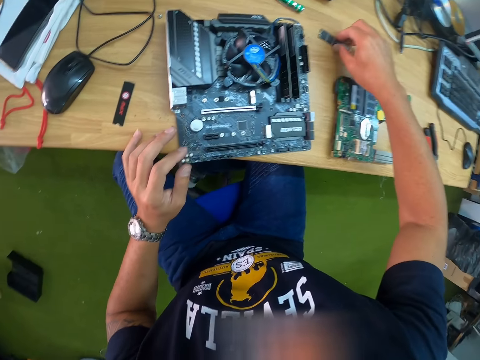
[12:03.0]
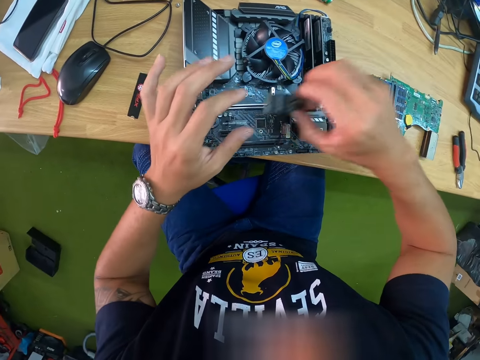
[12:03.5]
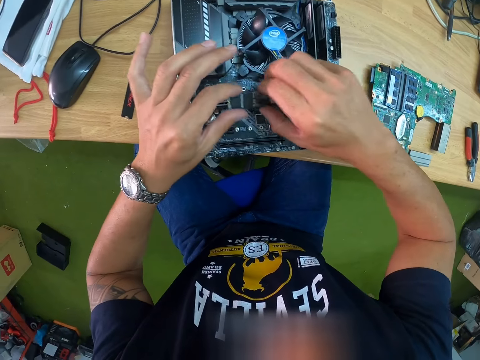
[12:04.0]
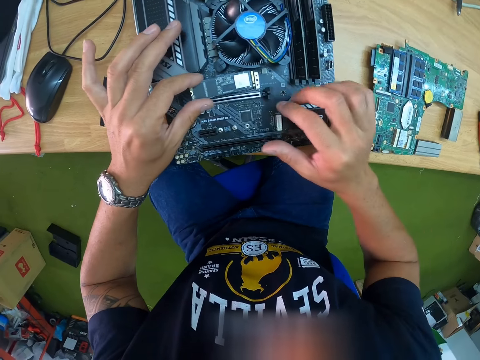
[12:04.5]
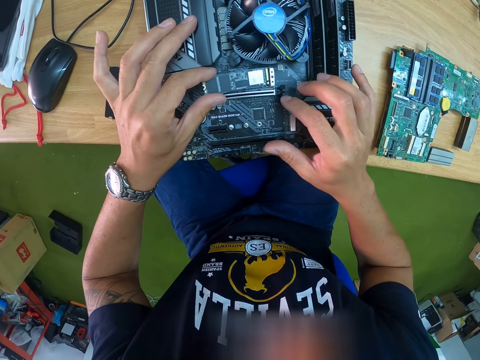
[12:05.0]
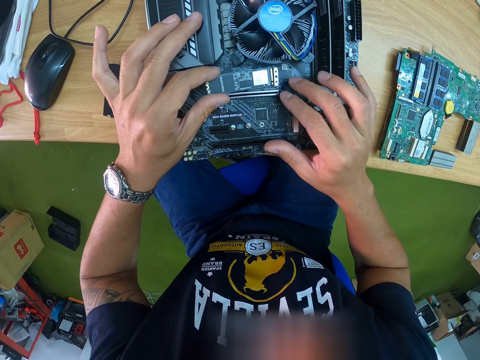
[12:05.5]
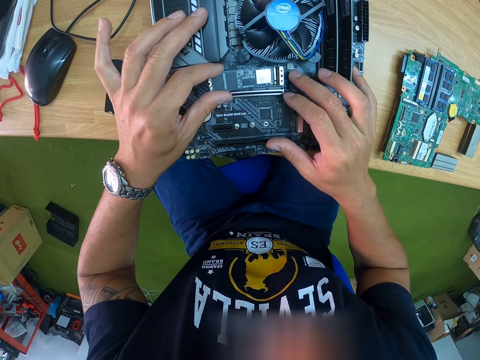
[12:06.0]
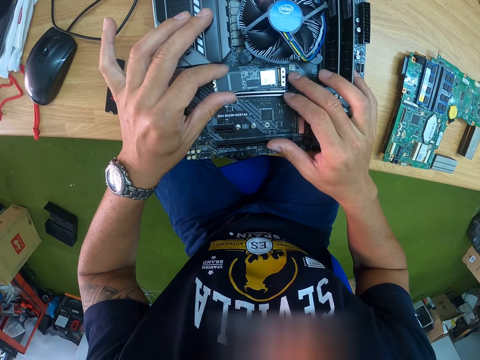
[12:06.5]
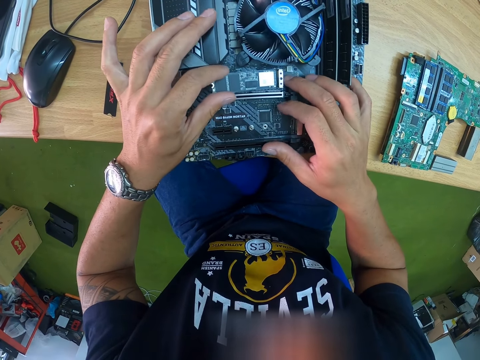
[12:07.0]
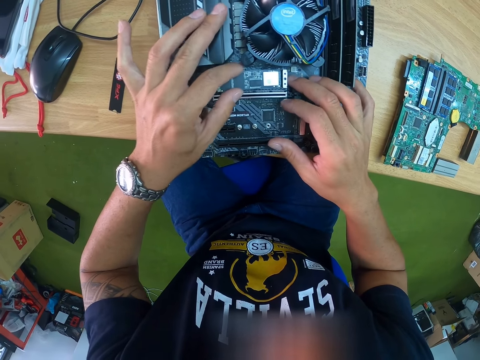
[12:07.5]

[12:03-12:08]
The camera wearer picks the chip from the table with his right hand. He passes the chip from his right hand to his left hand. He fixes the chip in the motherboard with both hands.

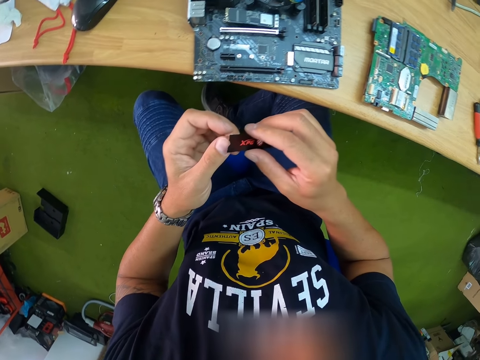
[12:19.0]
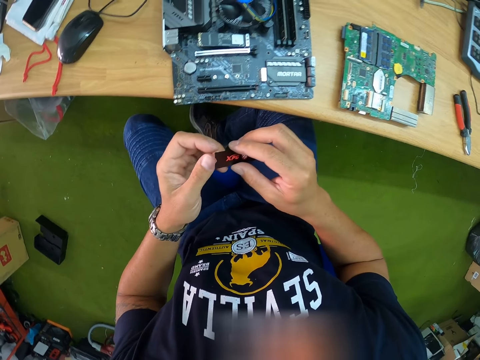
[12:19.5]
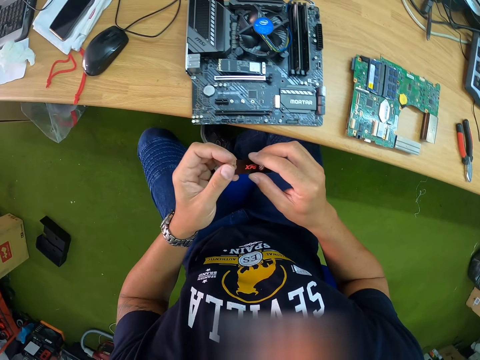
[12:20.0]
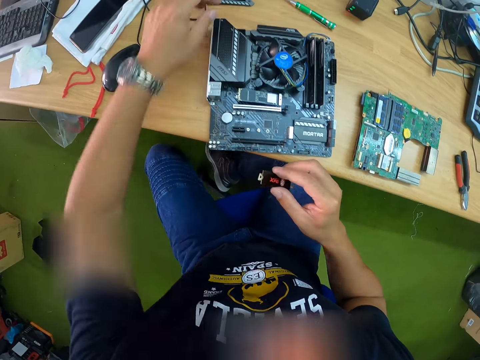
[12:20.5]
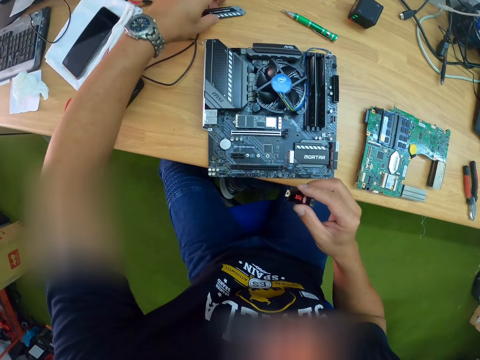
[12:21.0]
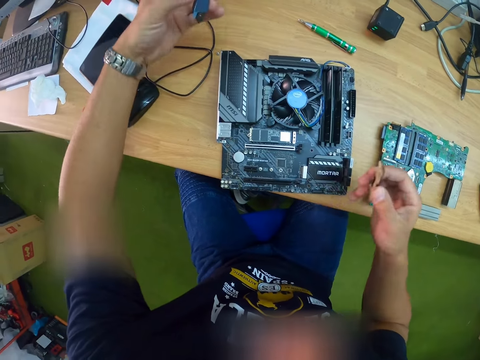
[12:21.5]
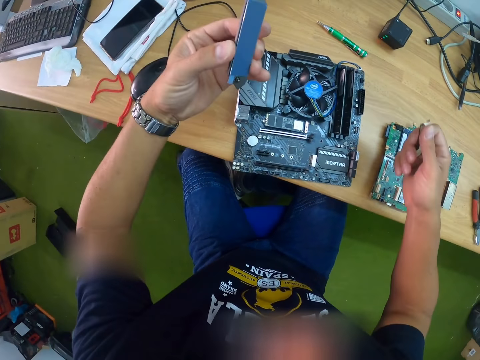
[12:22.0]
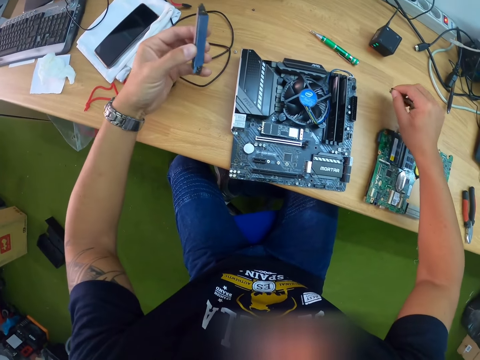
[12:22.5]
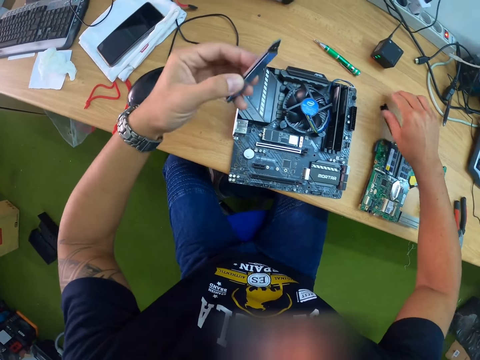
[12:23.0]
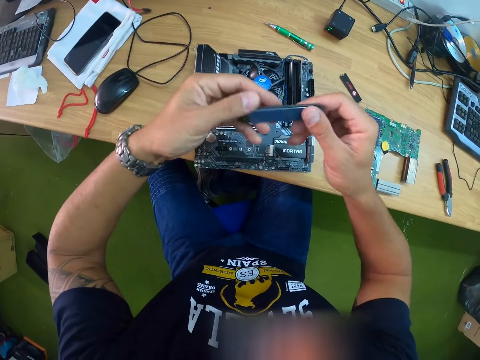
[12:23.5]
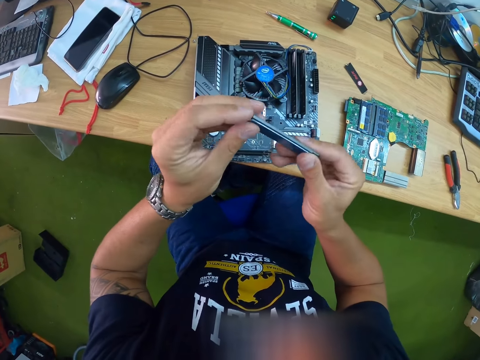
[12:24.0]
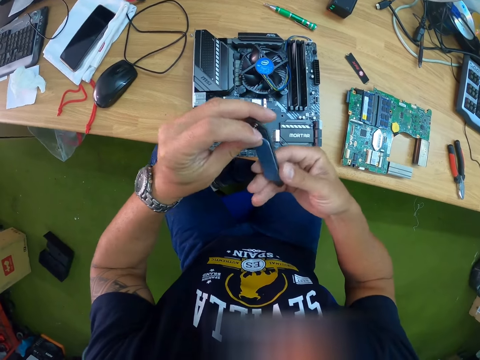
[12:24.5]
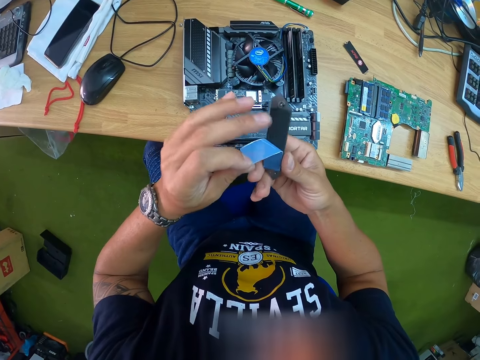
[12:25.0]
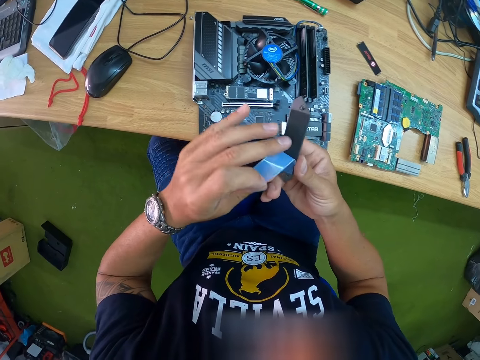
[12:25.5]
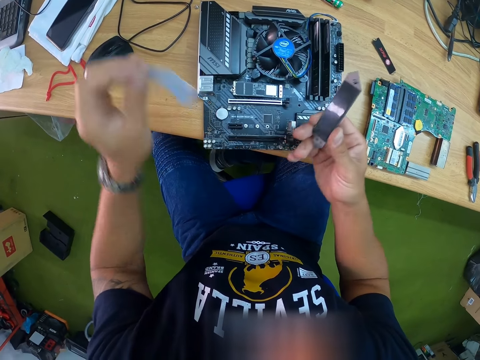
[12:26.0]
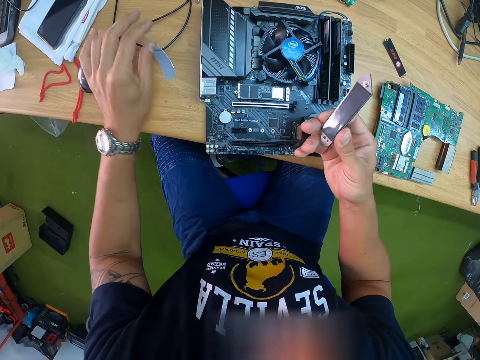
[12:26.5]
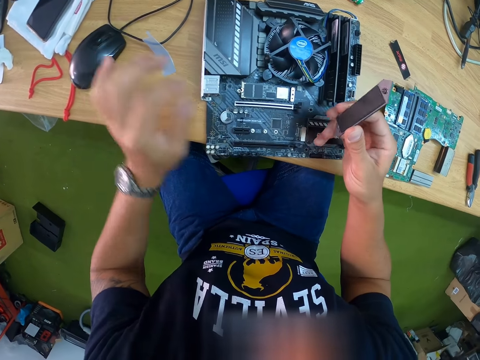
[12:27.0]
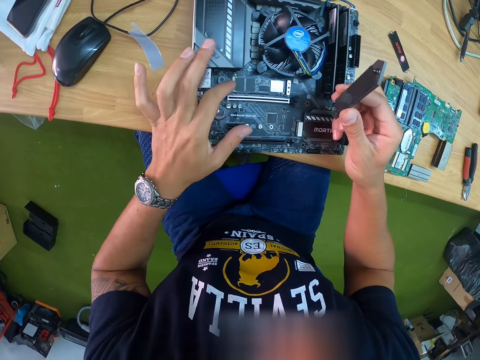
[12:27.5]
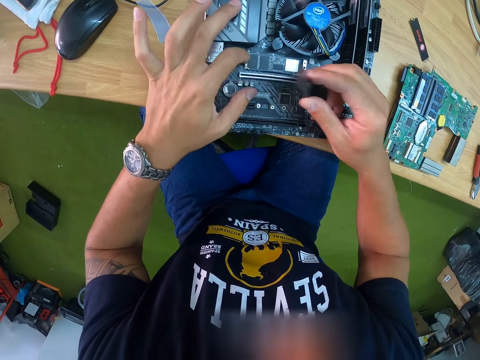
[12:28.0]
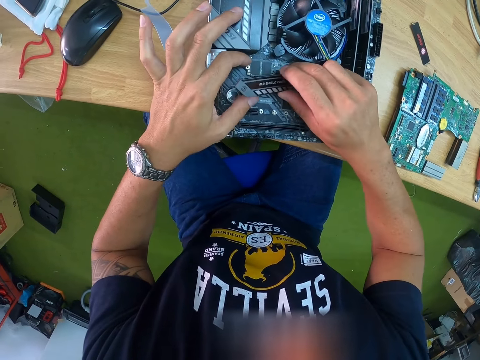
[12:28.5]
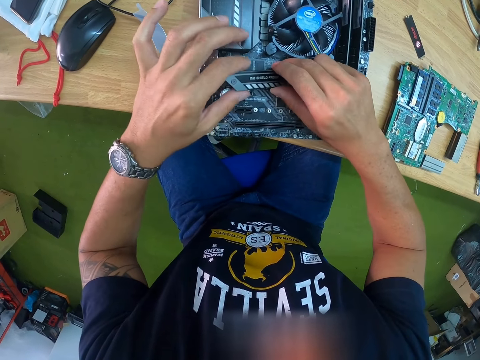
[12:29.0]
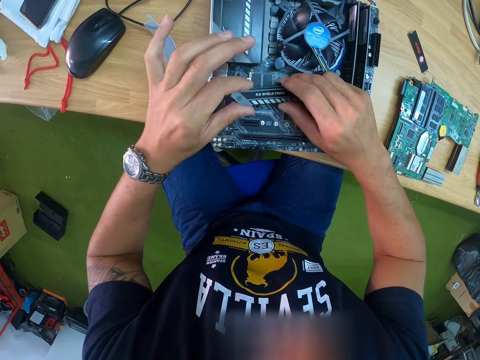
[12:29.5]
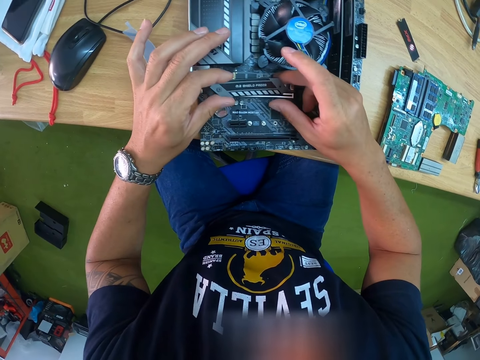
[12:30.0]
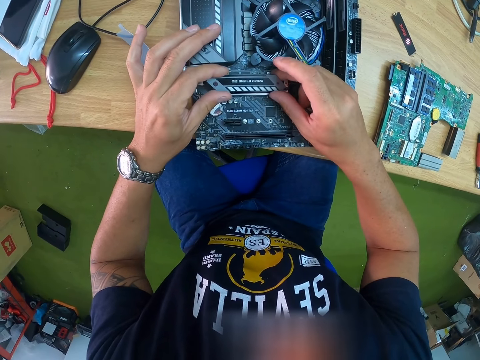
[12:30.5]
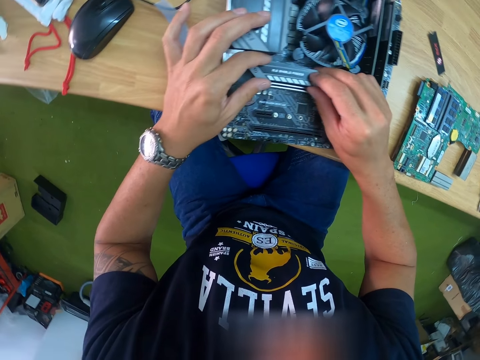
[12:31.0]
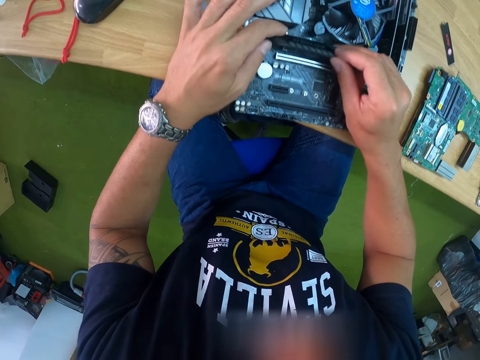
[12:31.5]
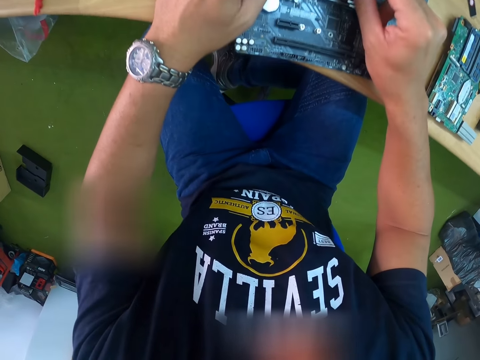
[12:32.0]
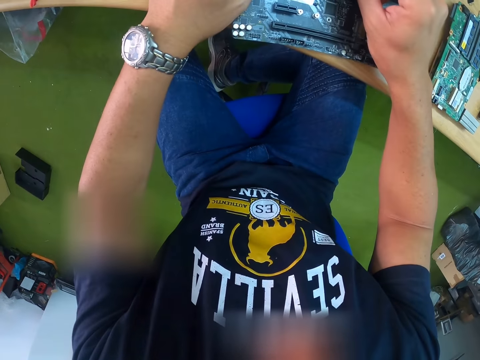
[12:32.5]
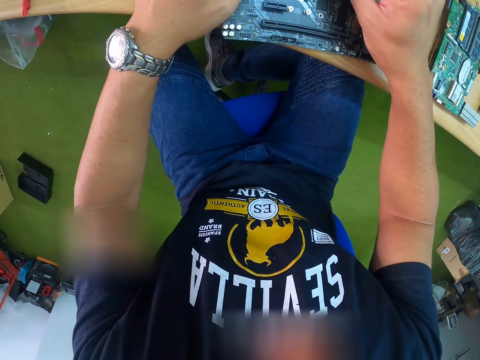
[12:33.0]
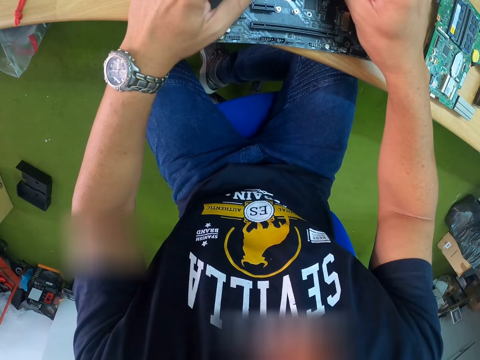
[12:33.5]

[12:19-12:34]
The camera wearer picks the chip from the table with his left hand. He drops the chip on the table with his right hand. He removes a seal from the chip with both hands. He drops the seal on the table with his left hand. He touches the motherboard with his left hand. He fixes the chip in the motherboard with both hands. He covers the ram.

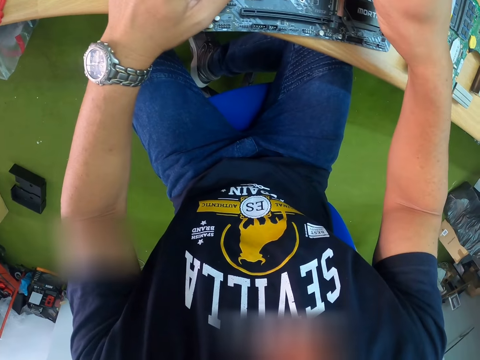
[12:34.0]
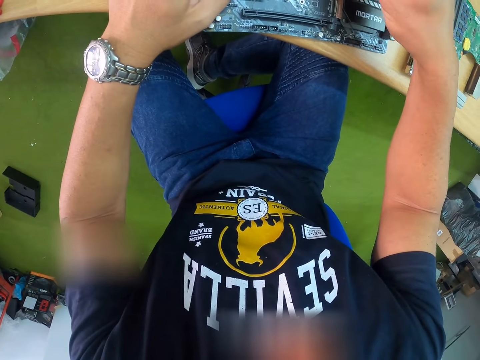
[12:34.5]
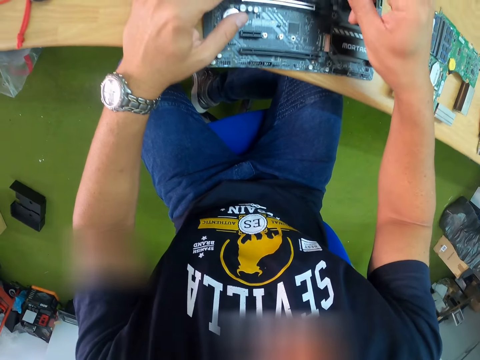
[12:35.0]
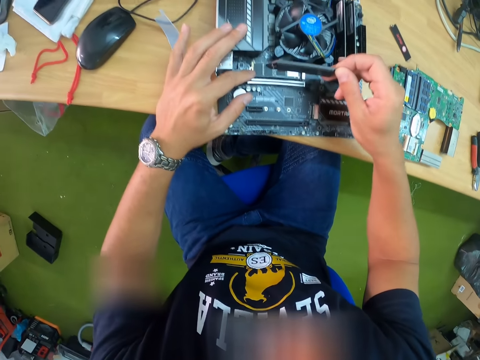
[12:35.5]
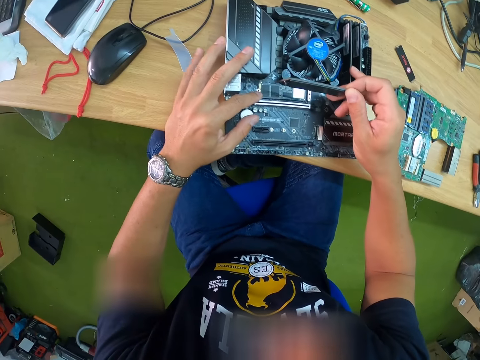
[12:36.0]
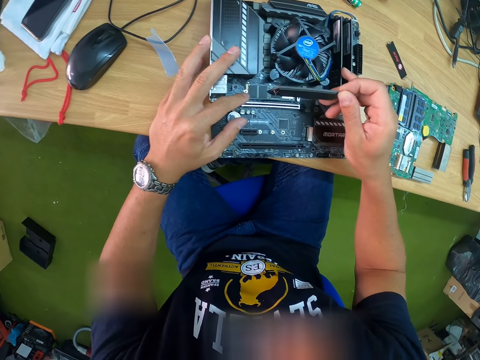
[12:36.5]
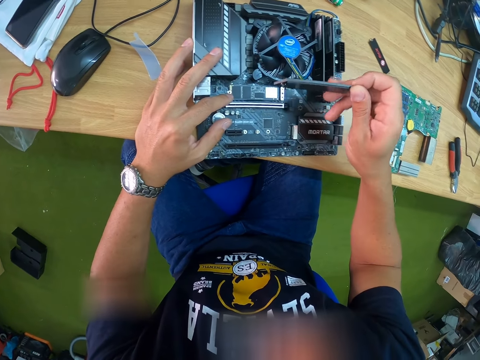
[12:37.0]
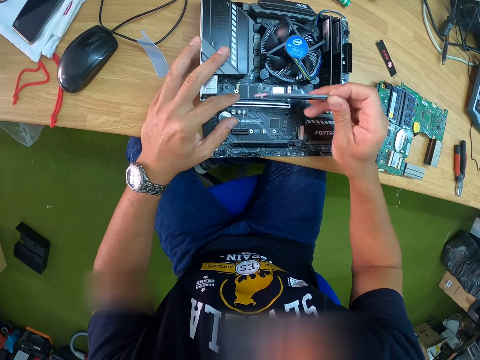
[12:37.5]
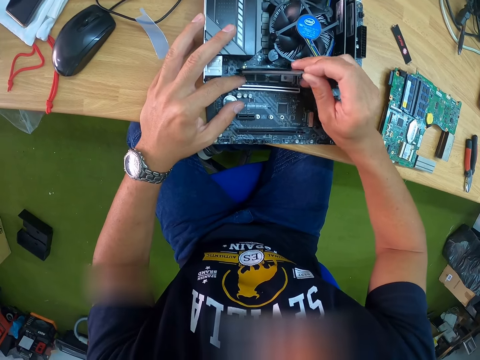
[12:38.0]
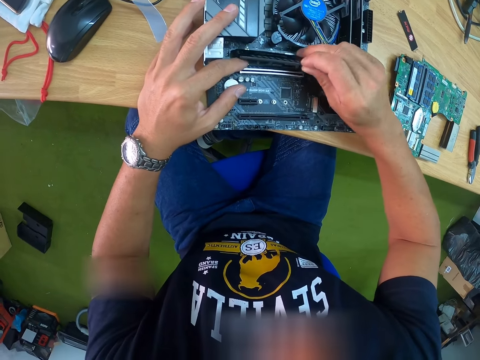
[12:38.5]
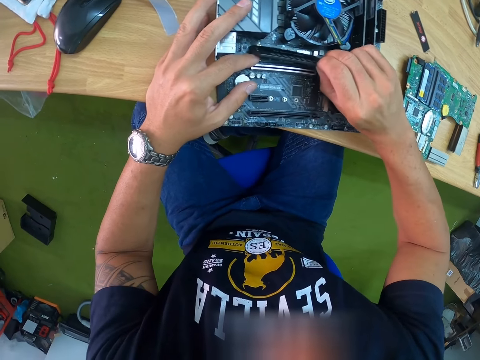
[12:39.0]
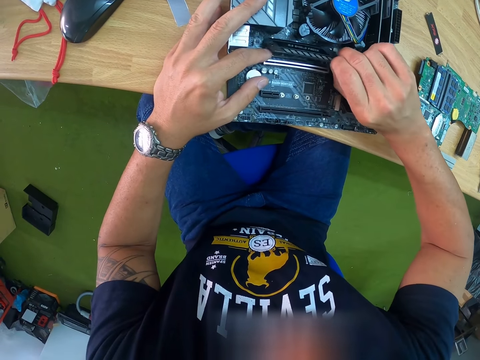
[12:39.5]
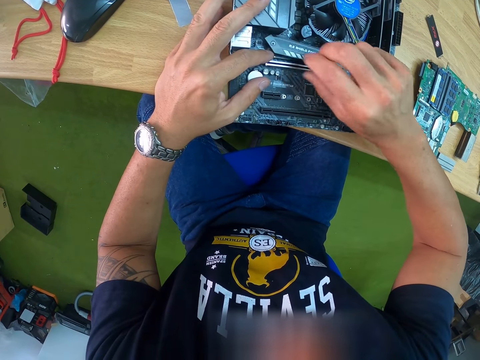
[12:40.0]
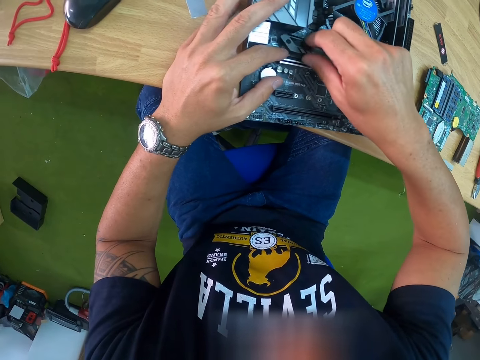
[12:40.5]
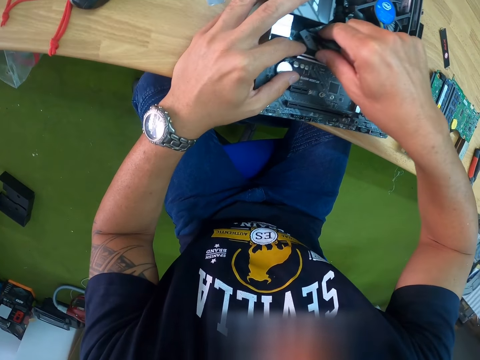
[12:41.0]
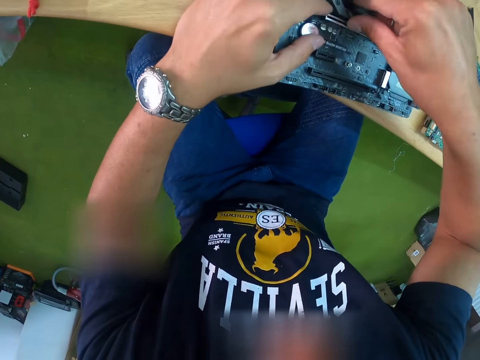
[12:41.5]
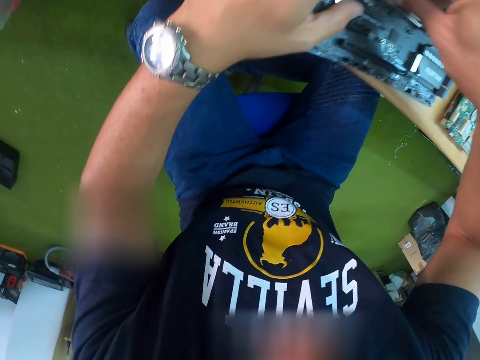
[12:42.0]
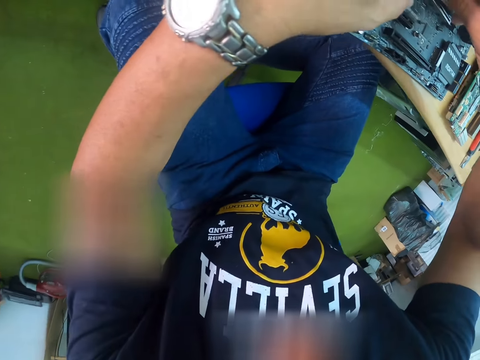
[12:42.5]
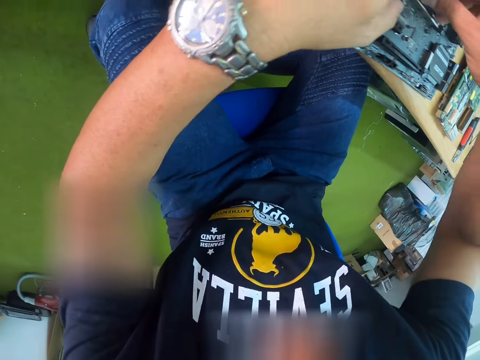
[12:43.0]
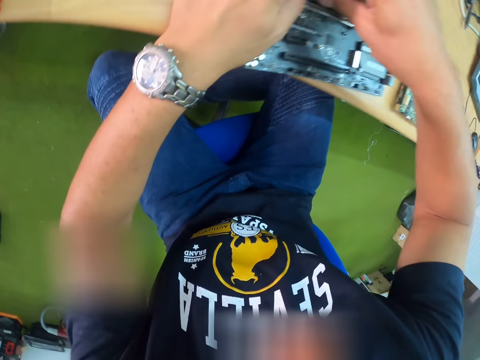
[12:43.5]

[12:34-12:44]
The camera wearer places the chip on the motherboard with his right hand.
